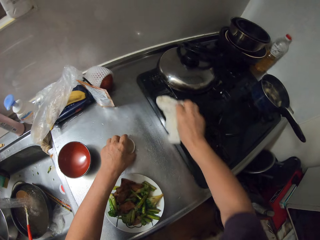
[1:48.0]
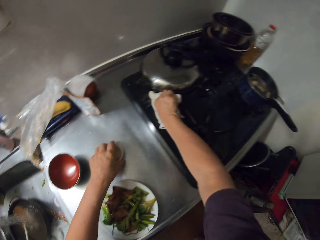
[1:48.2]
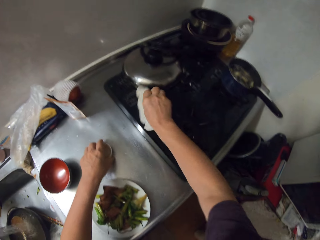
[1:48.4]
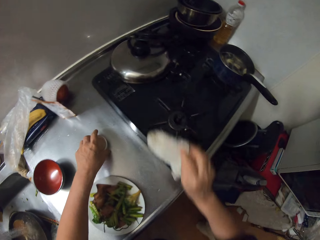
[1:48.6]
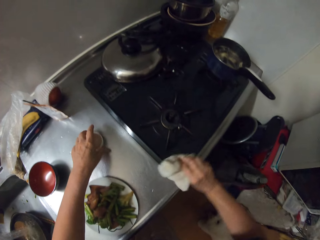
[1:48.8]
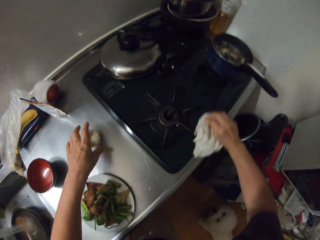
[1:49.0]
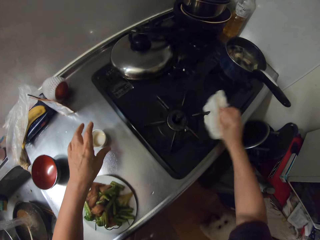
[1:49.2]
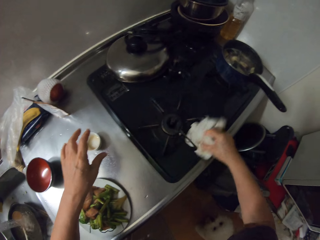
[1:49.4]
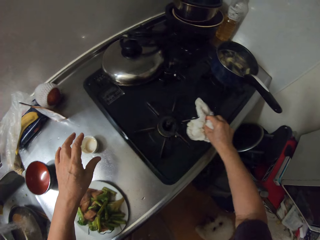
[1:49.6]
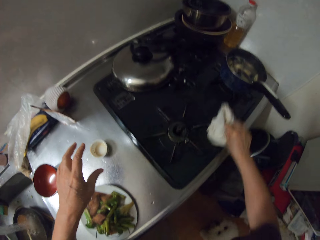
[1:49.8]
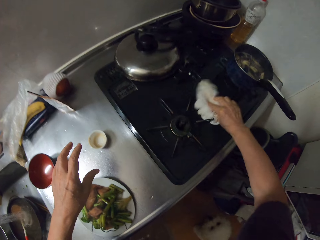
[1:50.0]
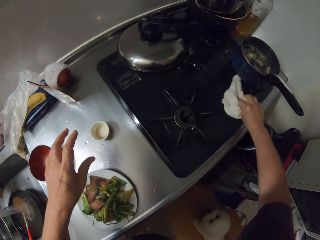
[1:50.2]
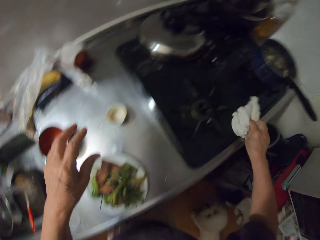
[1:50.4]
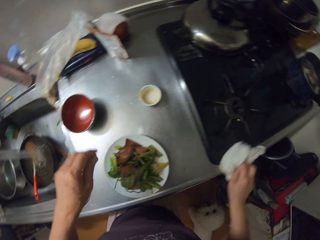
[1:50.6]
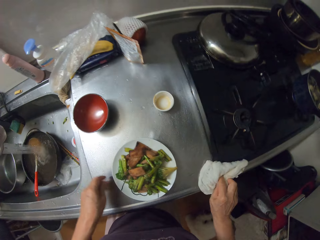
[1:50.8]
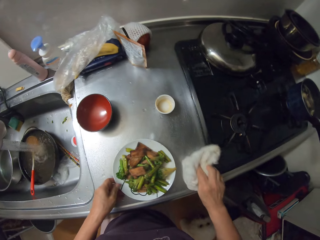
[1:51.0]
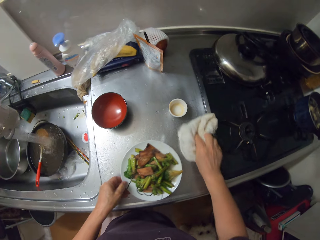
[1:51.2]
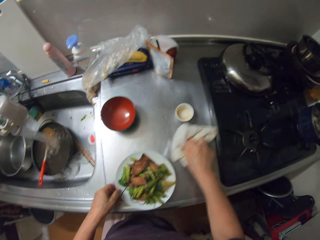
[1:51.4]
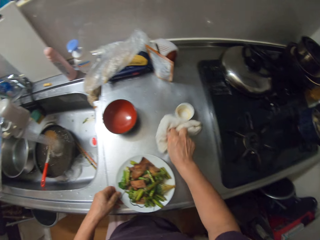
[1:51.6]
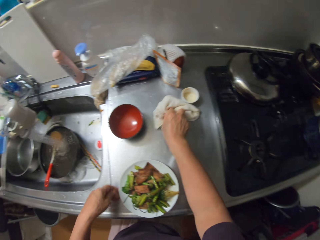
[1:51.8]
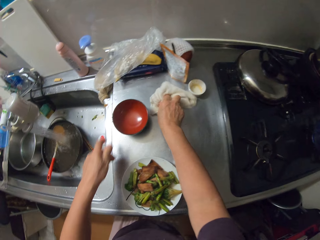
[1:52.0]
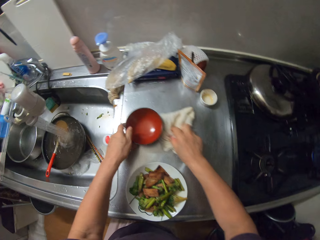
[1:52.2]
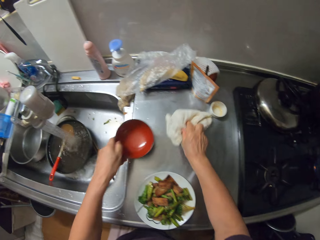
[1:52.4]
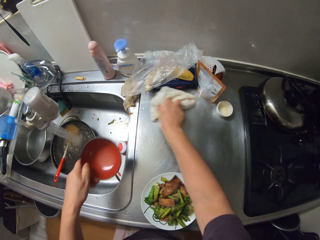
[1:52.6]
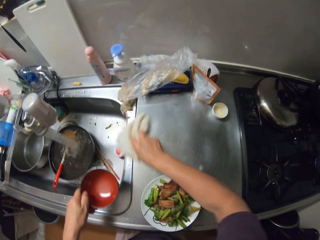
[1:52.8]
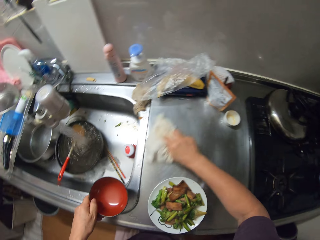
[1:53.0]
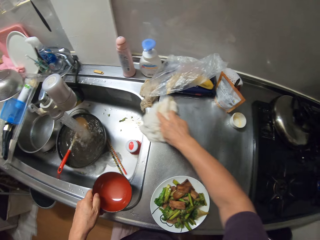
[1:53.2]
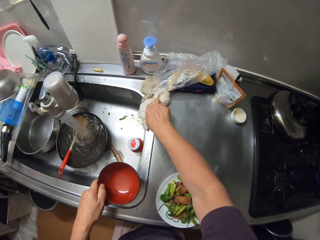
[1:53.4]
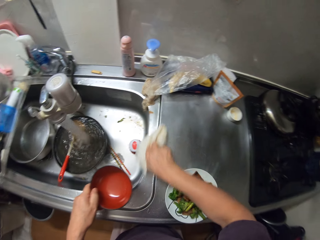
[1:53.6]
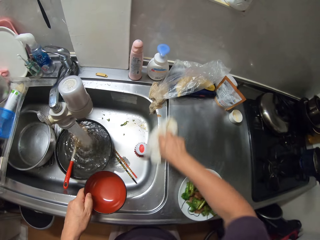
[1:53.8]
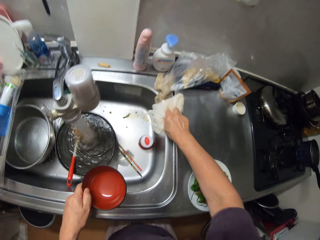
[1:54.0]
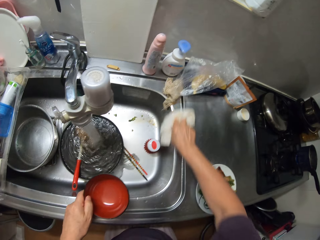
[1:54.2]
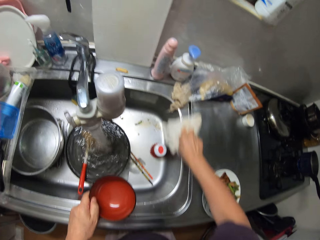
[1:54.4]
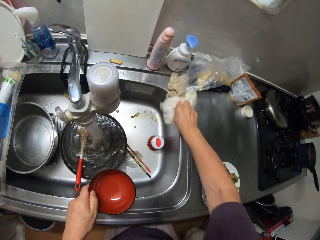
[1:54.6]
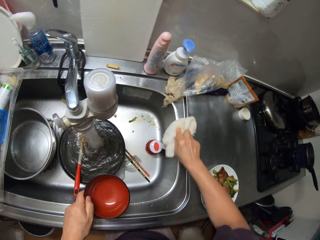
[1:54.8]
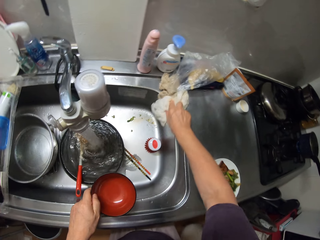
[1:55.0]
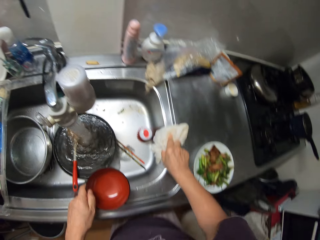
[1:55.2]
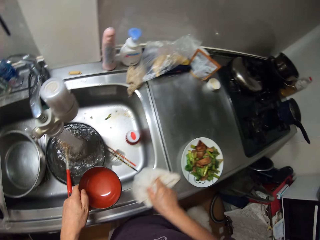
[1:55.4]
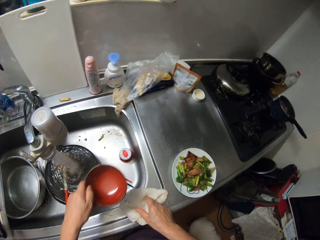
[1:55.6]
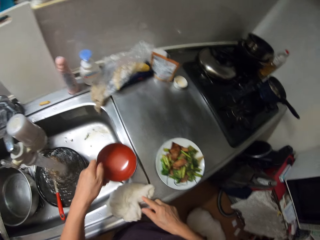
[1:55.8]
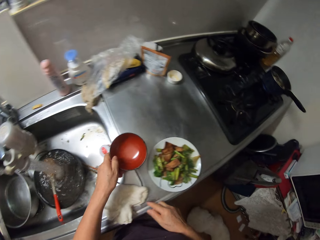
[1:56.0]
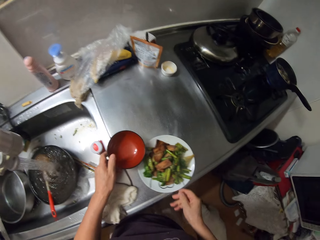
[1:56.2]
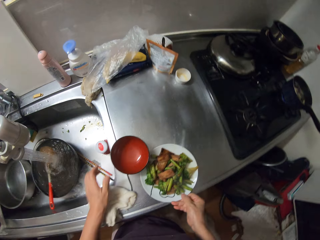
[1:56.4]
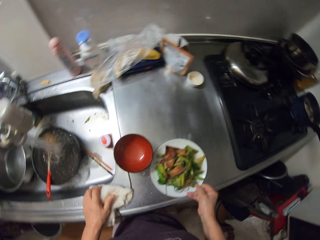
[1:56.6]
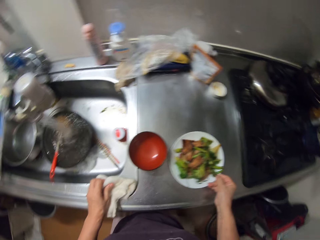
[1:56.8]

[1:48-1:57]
The camera wearer changes the position of the plate of food on the slab with her right hand.

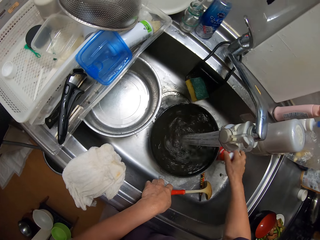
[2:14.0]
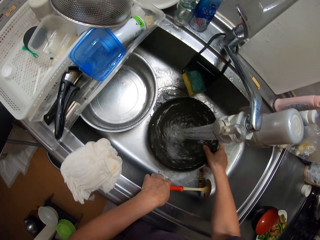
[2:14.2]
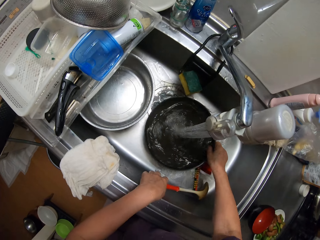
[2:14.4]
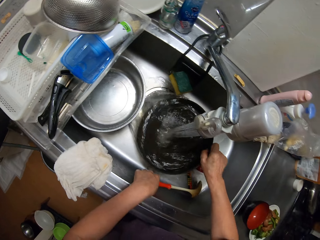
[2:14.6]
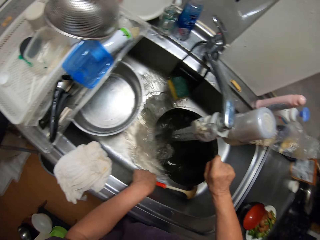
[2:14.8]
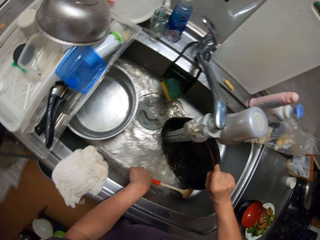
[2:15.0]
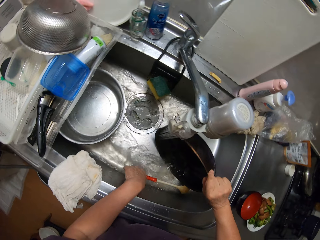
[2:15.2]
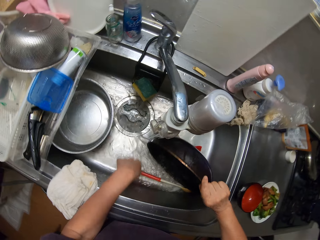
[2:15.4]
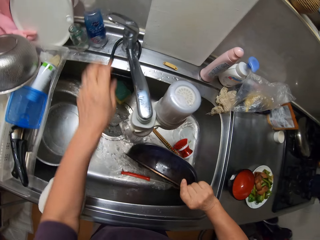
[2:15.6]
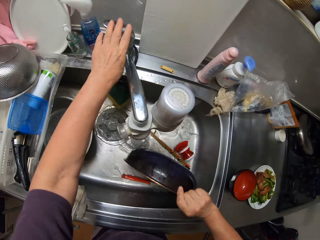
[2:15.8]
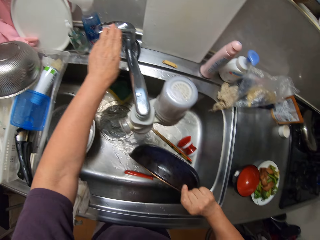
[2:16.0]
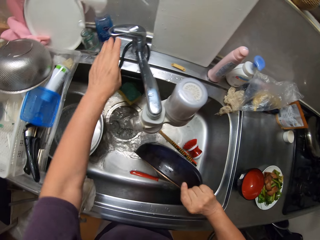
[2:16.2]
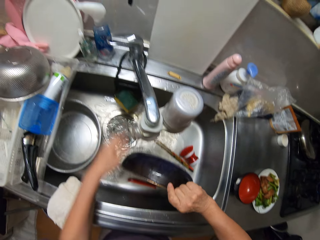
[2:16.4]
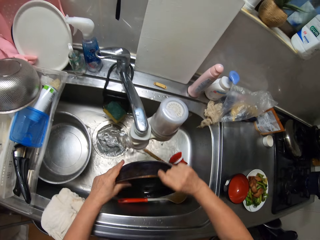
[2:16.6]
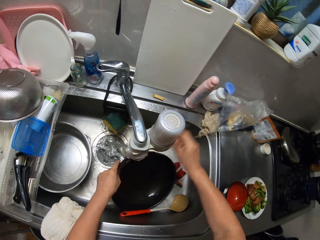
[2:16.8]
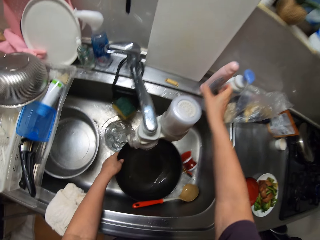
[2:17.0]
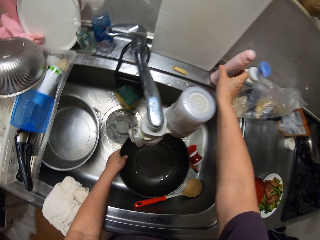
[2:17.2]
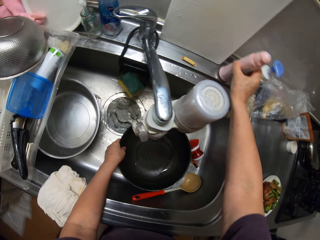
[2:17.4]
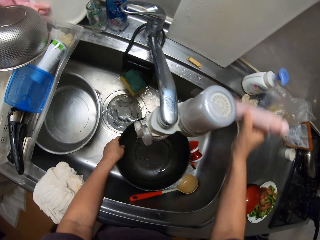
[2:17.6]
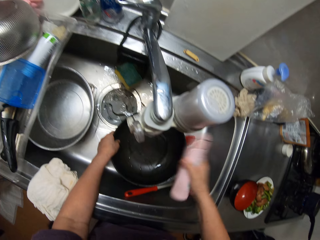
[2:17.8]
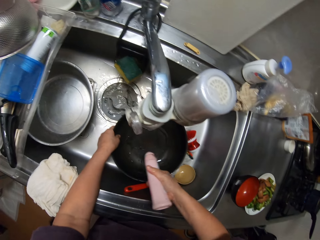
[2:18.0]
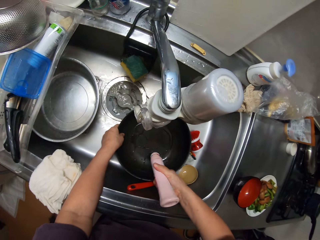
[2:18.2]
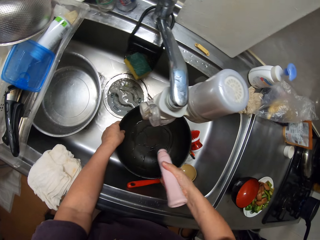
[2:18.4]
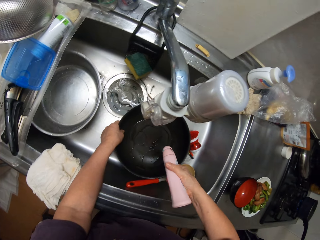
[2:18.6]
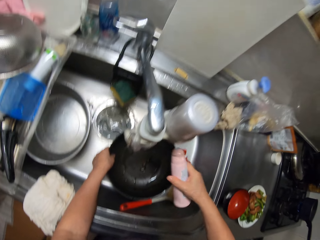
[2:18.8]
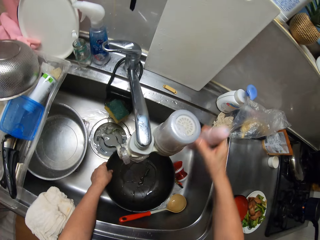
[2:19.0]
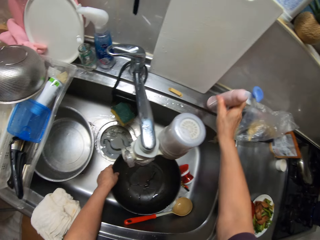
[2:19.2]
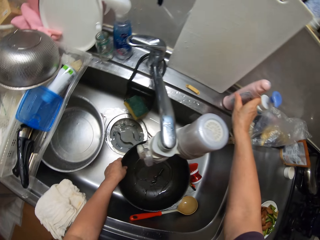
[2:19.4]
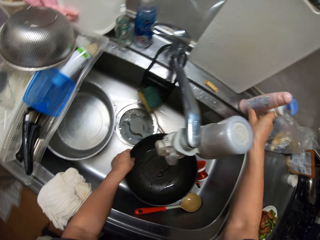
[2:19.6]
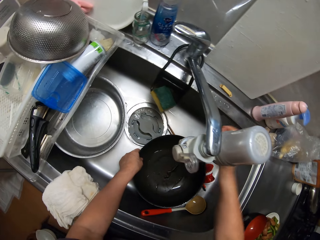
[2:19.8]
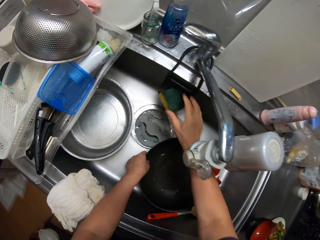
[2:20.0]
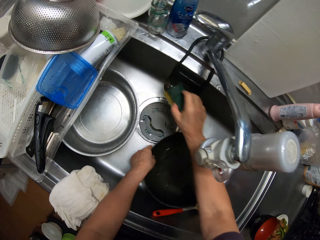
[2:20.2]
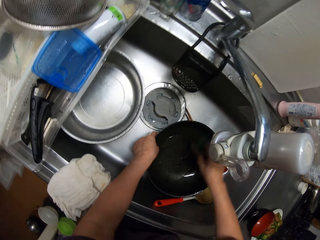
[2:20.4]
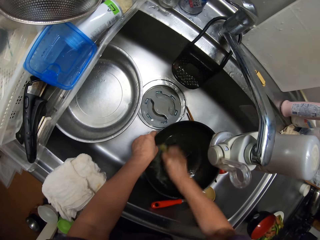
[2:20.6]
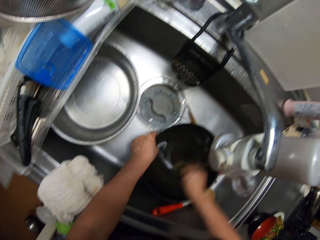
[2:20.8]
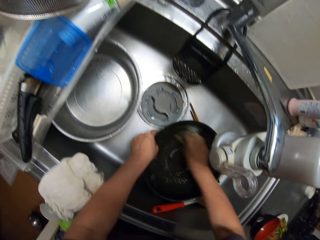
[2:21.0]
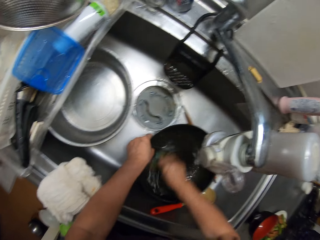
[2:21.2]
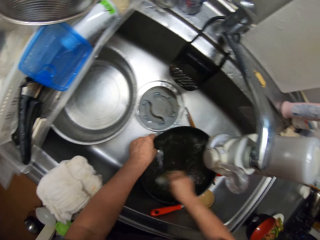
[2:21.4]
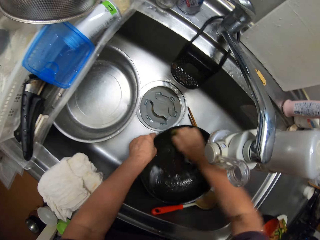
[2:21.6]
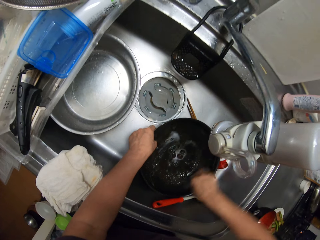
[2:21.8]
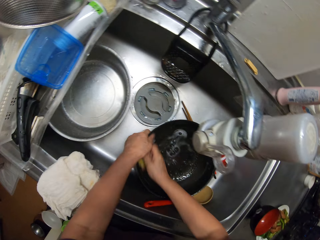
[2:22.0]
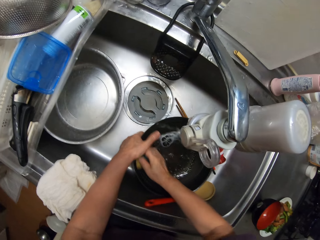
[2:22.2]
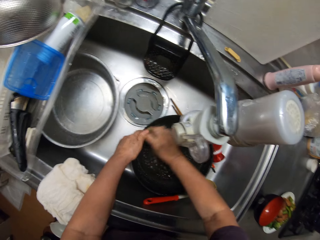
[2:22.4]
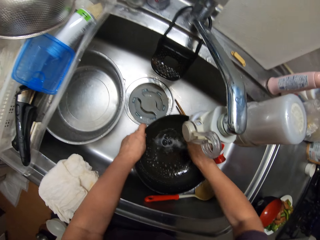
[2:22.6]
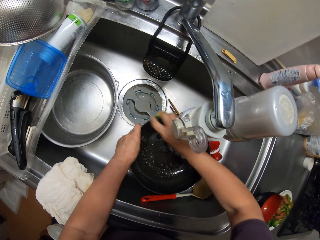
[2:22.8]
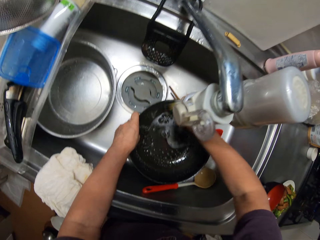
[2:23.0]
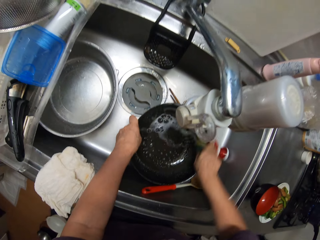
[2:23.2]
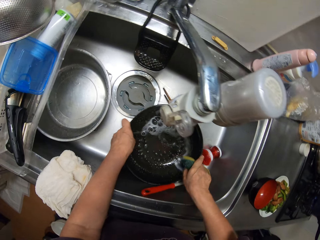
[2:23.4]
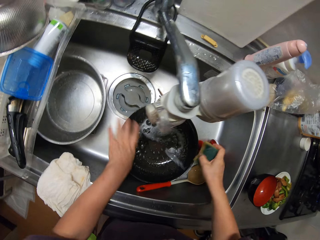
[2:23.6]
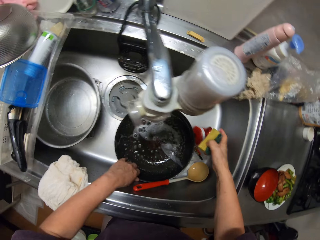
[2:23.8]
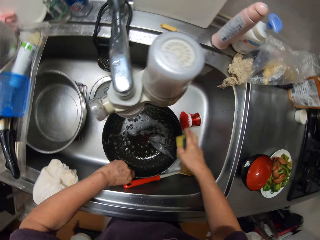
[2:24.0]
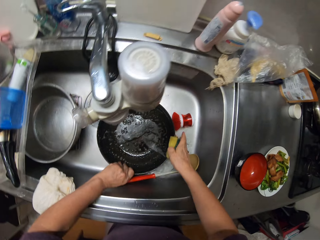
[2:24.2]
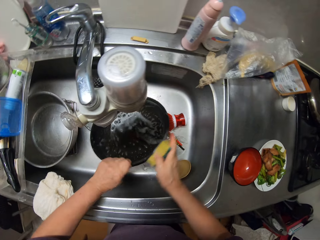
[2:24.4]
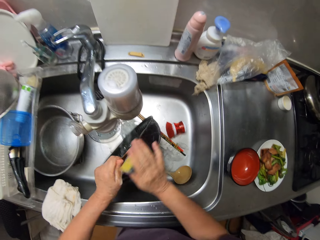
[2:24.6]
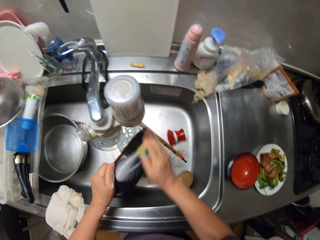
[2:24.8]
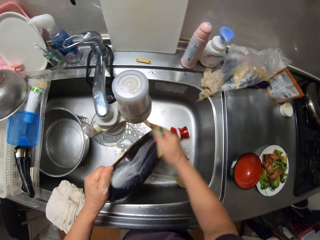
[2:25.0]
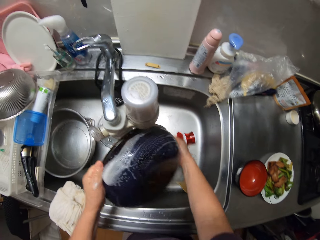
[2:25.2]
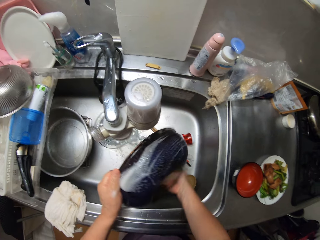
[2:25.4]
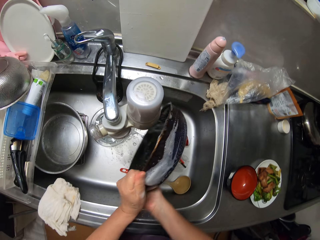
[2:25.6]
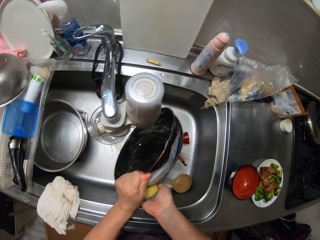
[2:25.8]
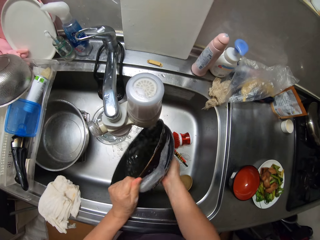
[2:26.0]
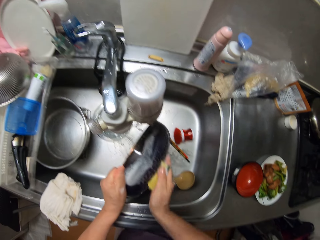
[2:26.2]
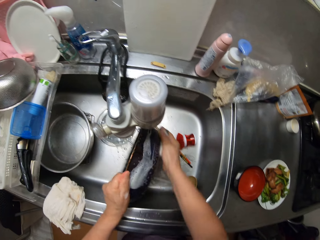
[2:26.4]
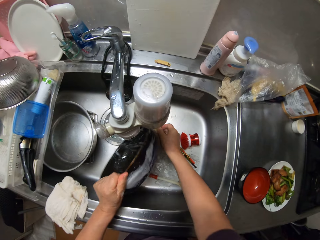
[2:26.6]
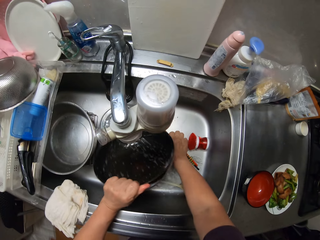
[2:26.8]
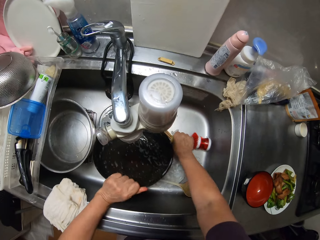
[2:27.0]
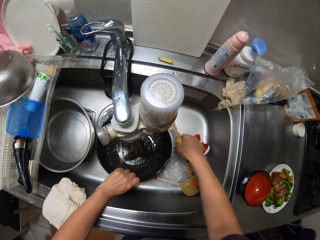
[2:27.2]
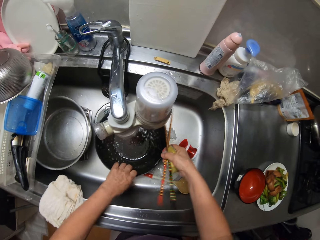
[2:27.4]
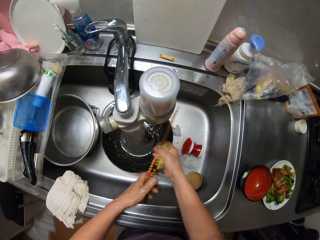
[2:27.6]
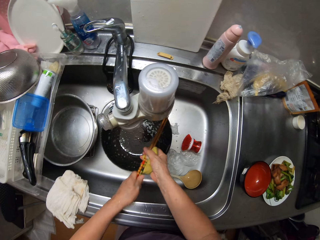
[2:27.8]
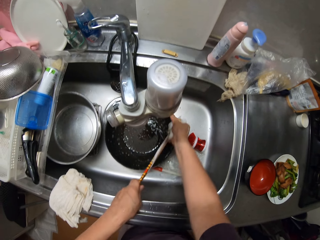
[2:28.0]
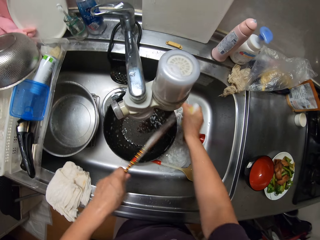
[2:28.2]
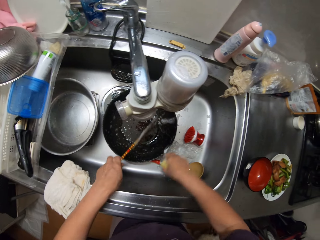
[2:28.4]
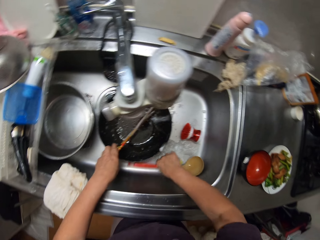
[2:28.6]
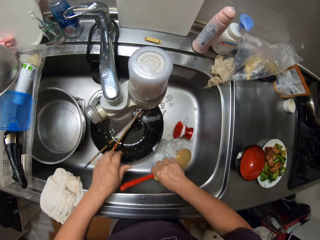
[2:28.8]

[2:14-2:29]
The camera wearer drops the sponge in her right hand. She pours water out of the frying pan with her right hand. She closes the tap with her left hand. She passes the frying pan to her left hand. She picks up a soap bottle from the top of the sink with her right hand. She pours soap into the frying pan. She returns the soap bottle to its initial position. She picks another sponge from the sink with her right hand. She washes the frying pan in her left hand with the sponge in her right hand. She picks up the chopsticks with her right hand. She drops the frying pan in her left hand. She passes the chopsticks to her left hand. She washes the chopsticks with the foam in her right hand.
